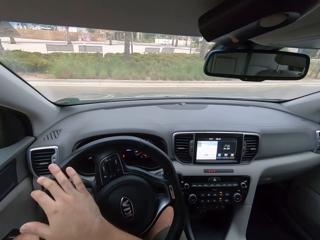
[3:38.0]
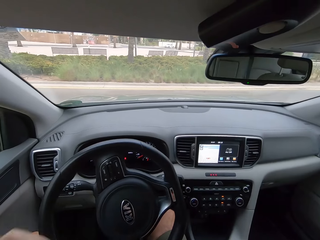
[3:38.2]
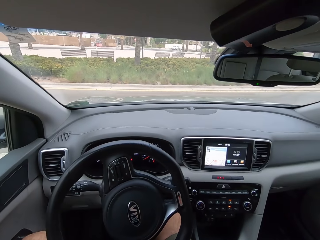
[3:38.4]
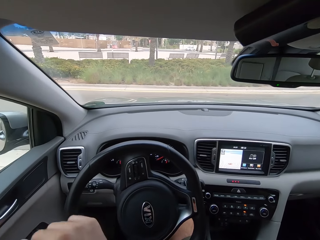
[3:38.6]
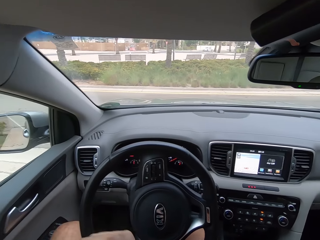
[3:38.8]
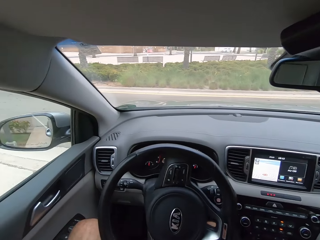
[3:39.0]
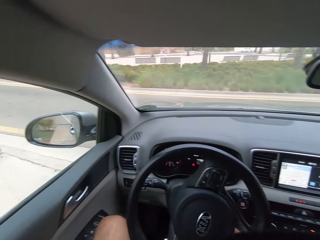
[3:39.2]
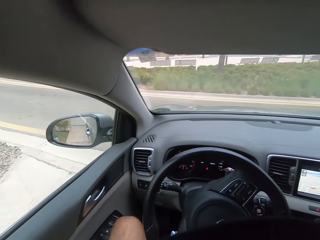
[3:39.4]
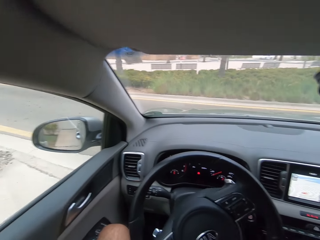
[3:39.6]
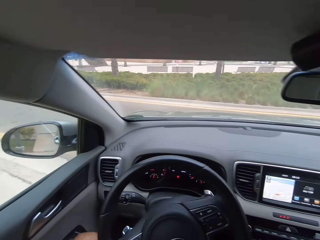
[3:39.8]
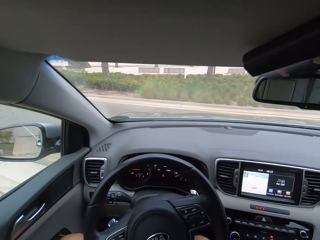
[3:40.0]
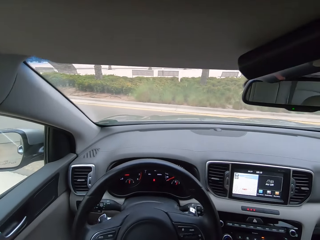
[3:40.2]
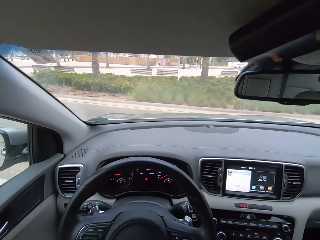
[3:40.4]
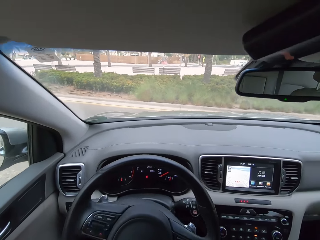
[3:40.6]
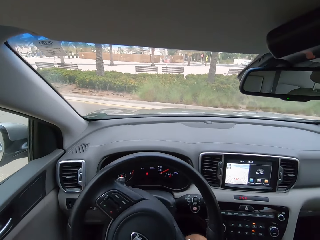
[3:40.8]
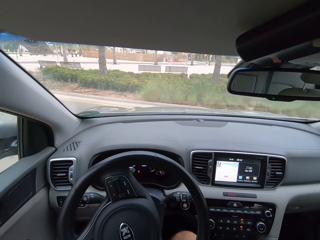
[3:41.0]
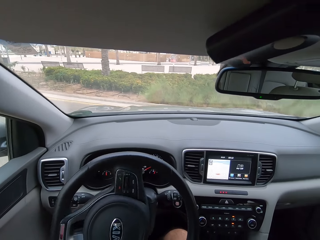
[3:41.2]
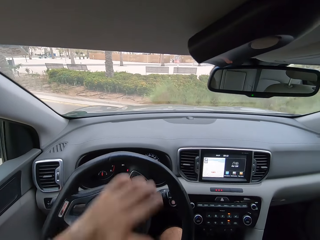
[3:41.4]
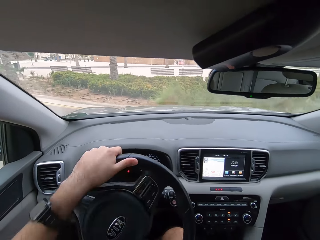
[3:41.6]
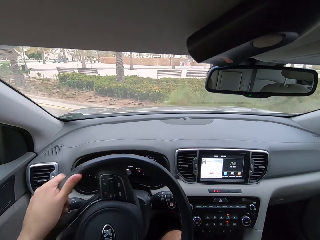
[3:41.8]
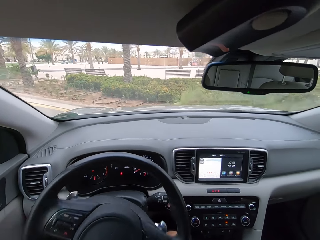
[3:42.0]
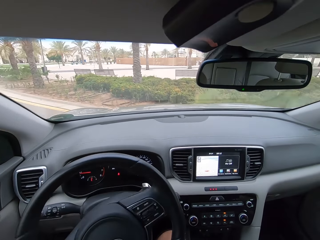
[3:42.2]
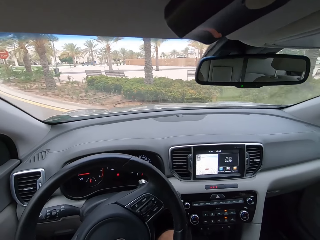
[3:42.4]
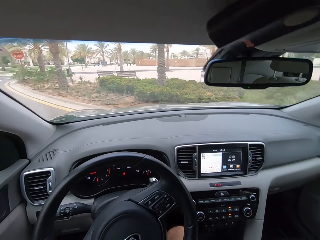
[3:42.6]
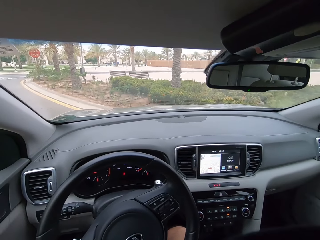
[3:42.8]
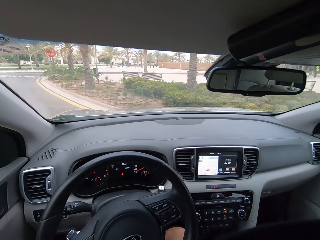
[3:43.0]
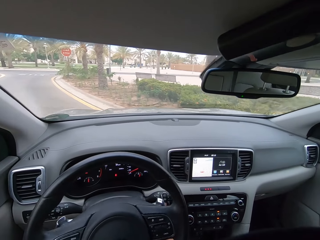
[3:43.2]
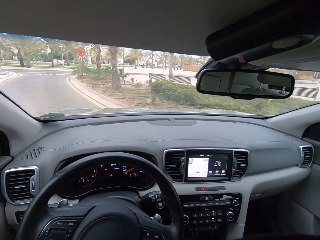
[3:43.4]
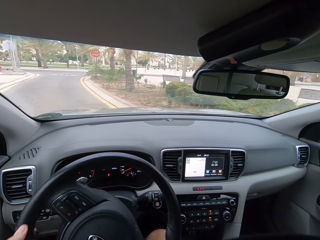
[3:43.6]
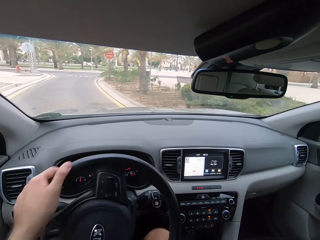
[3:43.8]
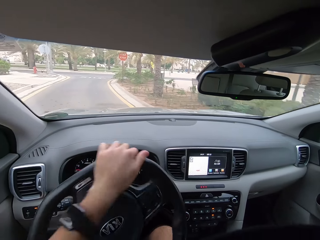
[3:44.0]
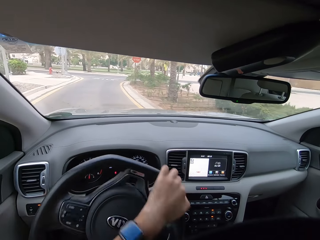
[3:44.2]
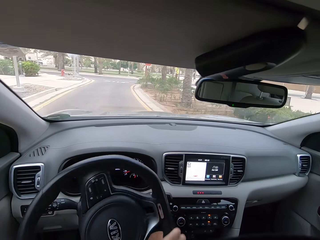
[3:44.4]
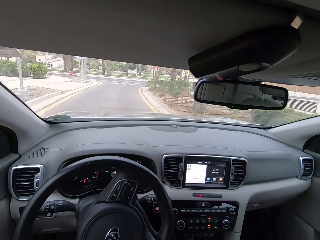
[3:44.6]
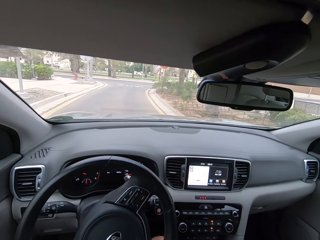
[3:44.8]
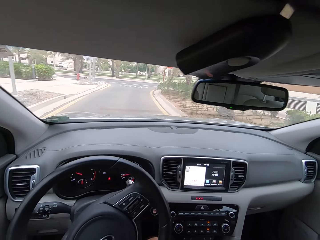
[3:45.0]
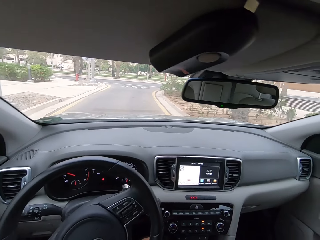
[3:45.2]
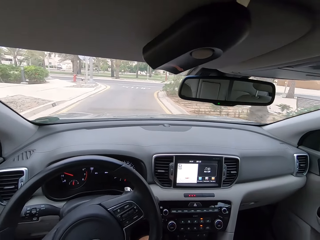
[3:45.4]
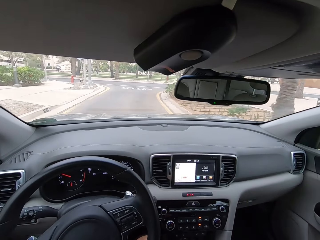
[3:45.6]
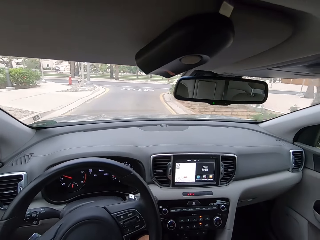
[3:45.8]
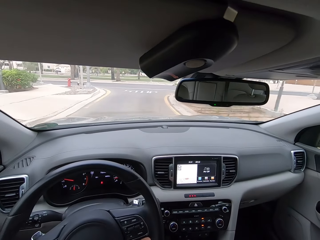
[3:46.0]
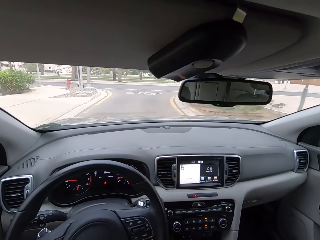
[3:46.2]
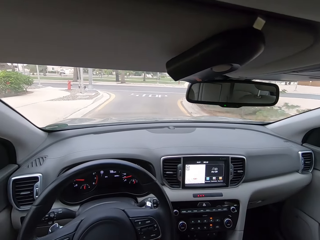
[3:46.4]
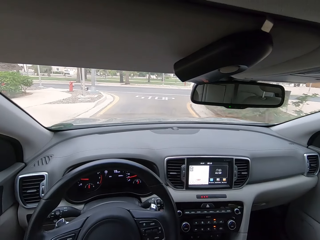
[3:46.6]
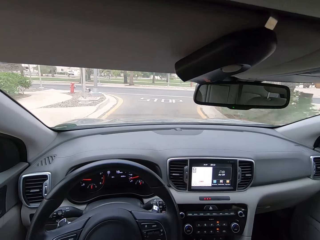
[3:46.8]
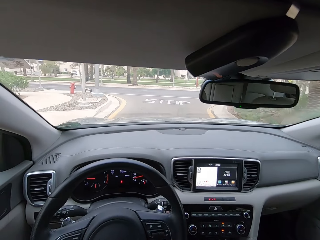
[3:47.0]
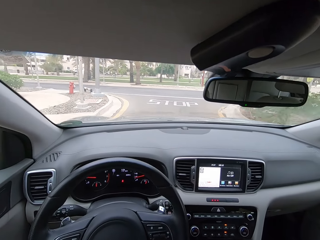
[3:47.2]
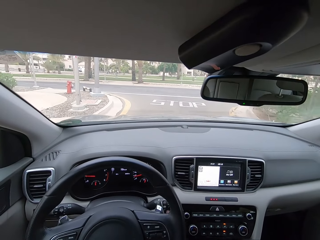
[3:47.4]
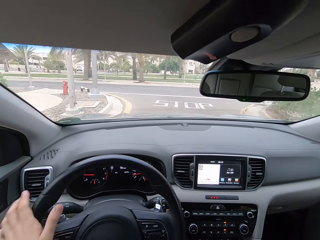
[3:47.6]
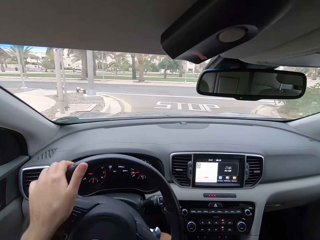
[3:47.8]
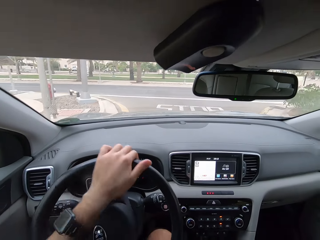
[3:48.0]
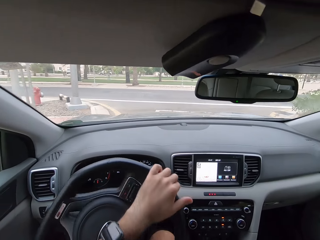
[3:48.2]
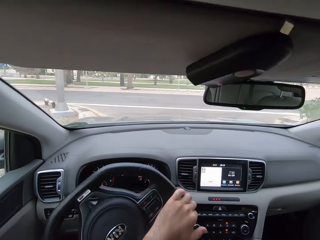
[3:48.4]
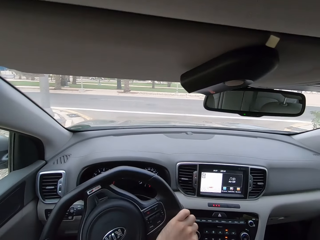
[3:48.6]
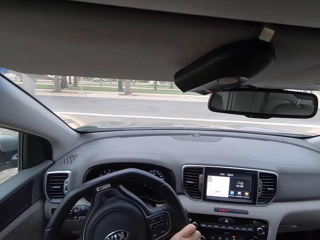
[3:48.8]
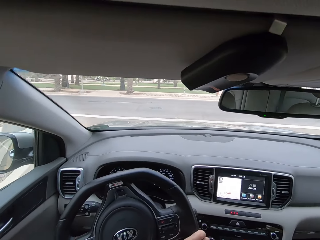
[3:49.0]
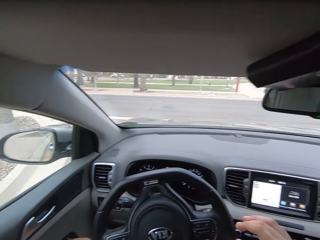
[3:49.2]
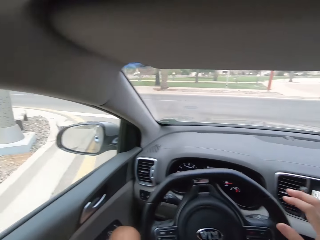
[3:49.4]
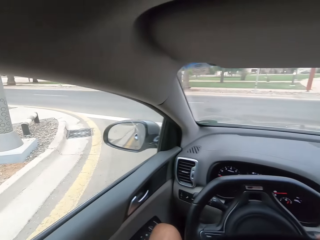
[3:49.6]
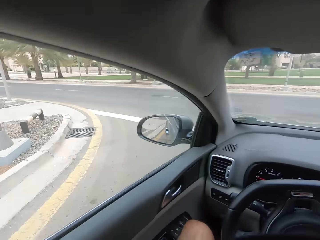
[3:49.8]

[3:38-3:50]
The camera wearer drives the car.

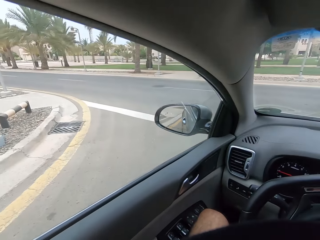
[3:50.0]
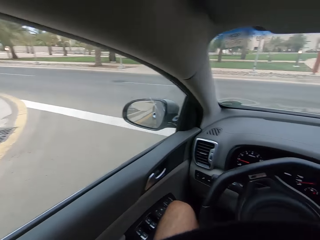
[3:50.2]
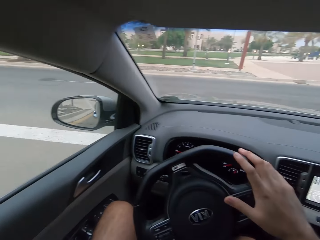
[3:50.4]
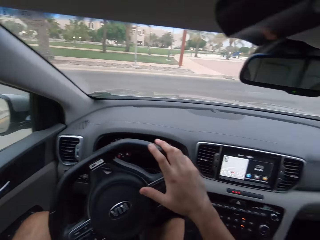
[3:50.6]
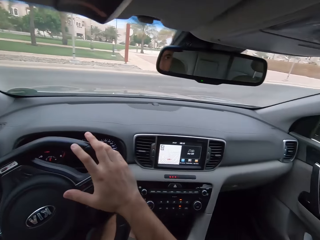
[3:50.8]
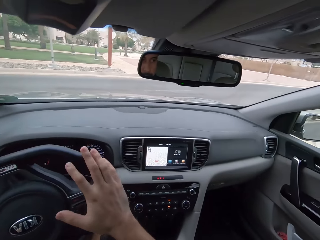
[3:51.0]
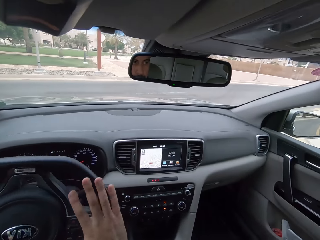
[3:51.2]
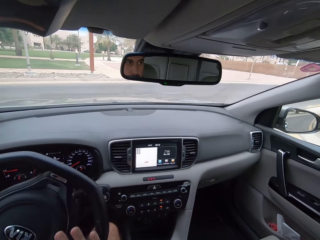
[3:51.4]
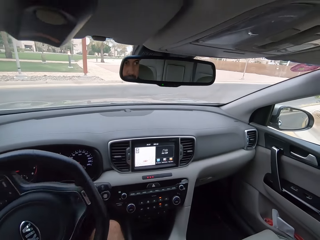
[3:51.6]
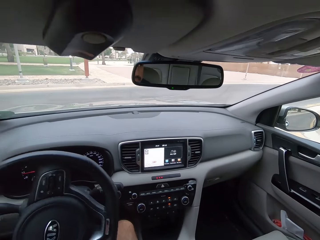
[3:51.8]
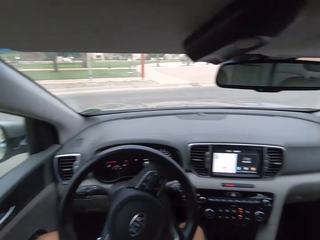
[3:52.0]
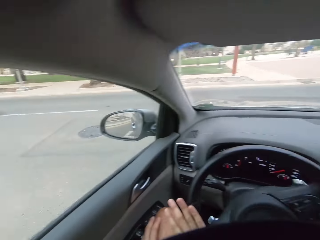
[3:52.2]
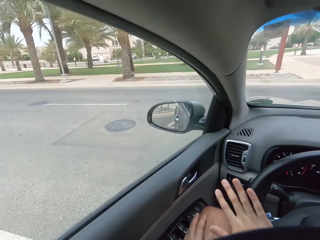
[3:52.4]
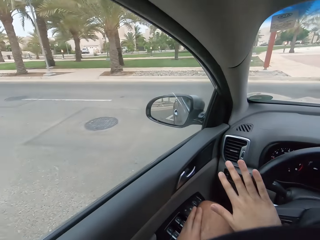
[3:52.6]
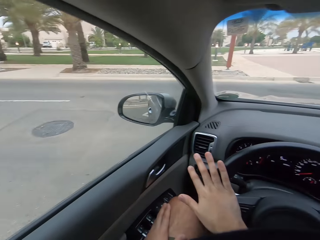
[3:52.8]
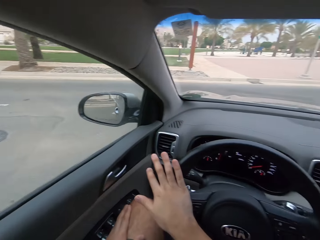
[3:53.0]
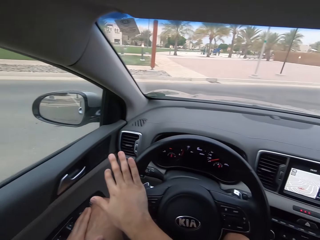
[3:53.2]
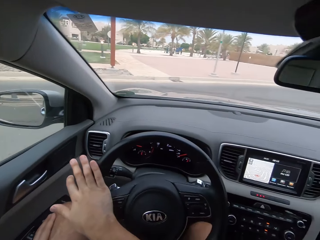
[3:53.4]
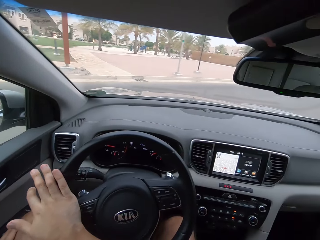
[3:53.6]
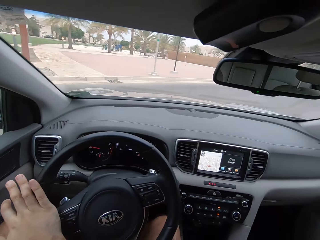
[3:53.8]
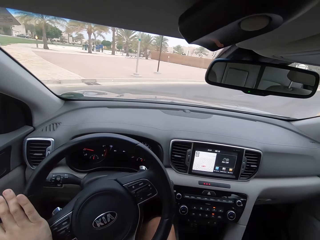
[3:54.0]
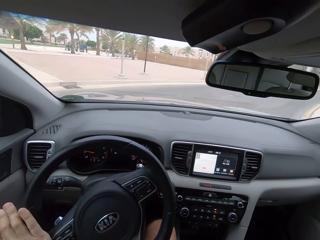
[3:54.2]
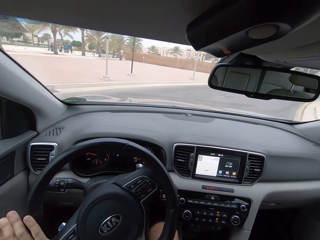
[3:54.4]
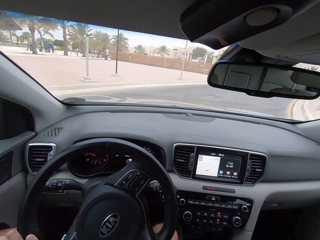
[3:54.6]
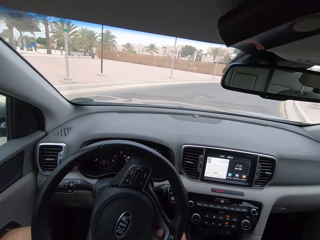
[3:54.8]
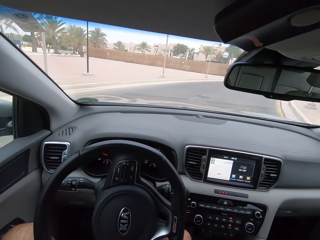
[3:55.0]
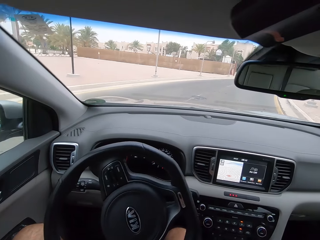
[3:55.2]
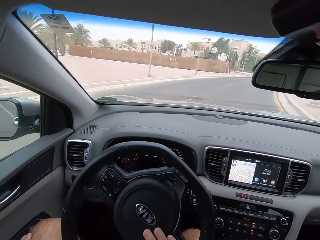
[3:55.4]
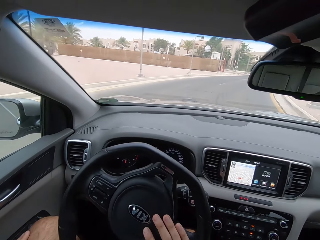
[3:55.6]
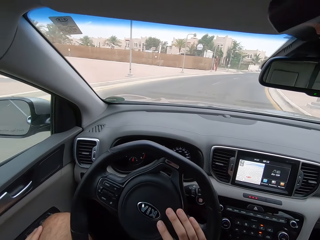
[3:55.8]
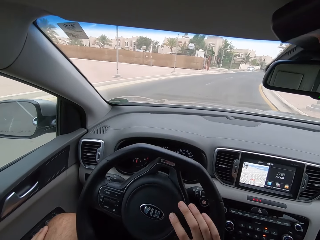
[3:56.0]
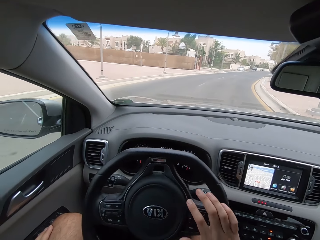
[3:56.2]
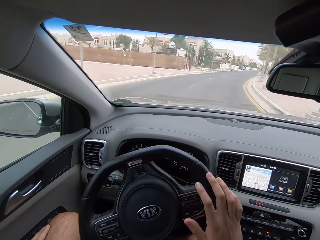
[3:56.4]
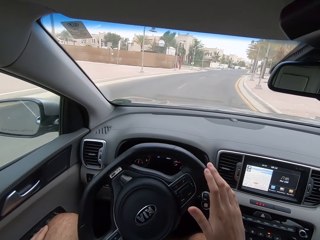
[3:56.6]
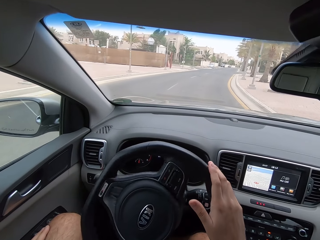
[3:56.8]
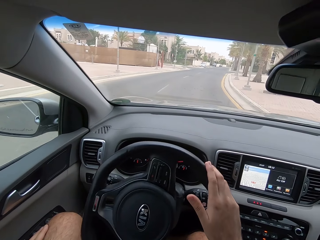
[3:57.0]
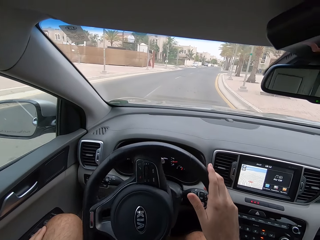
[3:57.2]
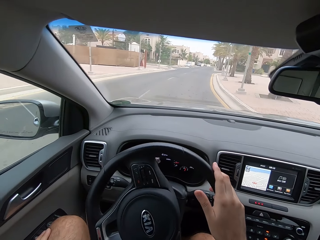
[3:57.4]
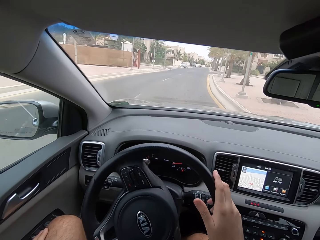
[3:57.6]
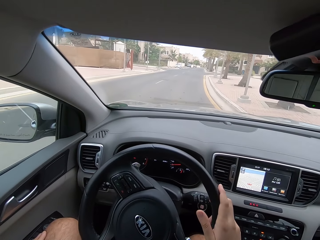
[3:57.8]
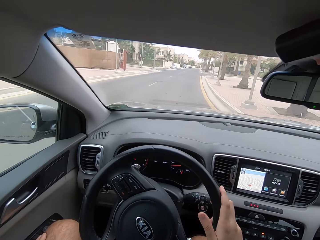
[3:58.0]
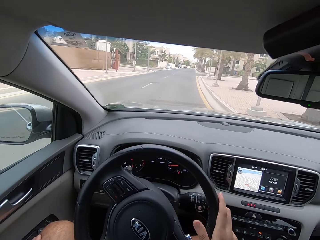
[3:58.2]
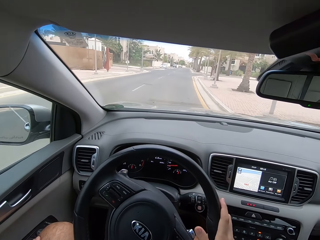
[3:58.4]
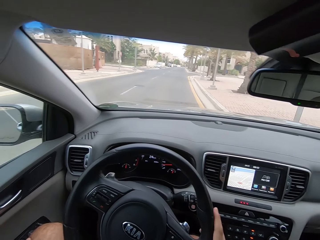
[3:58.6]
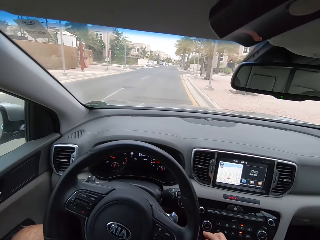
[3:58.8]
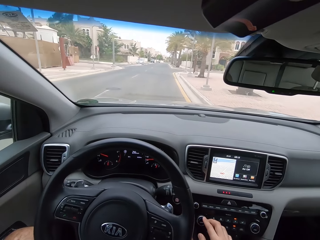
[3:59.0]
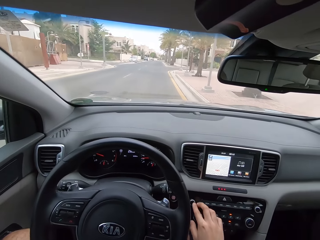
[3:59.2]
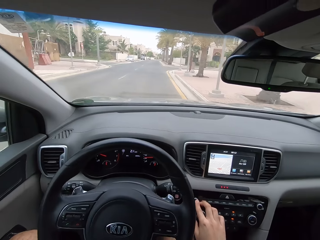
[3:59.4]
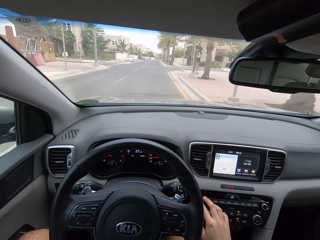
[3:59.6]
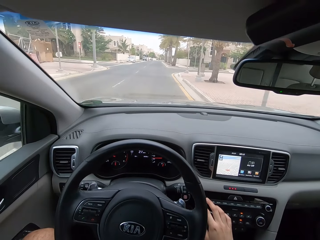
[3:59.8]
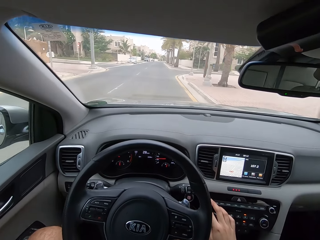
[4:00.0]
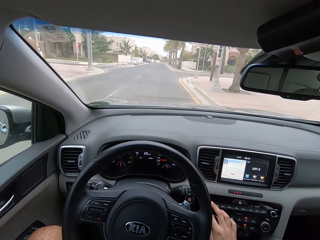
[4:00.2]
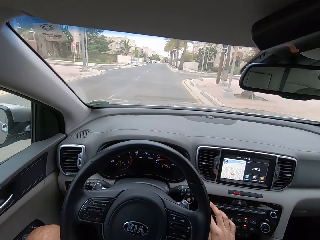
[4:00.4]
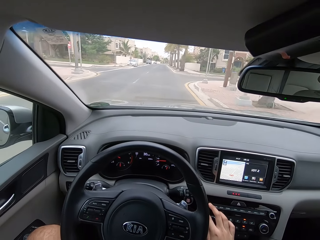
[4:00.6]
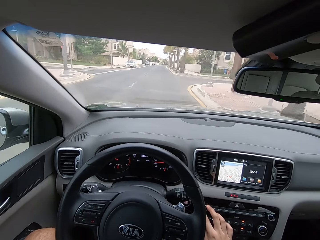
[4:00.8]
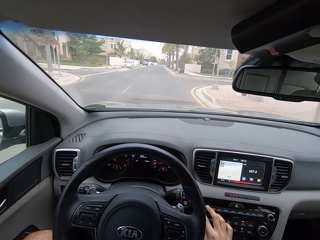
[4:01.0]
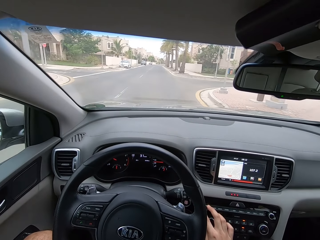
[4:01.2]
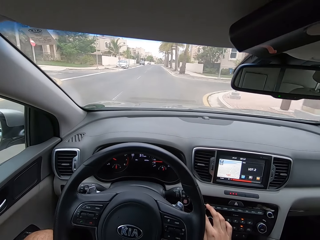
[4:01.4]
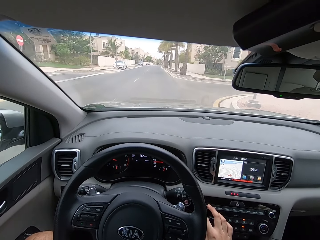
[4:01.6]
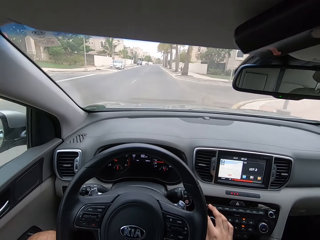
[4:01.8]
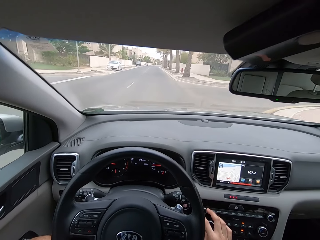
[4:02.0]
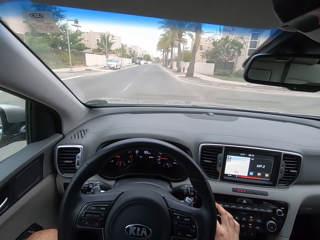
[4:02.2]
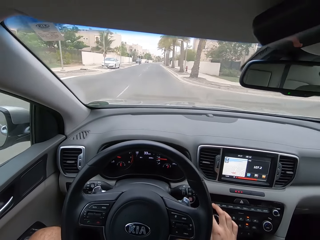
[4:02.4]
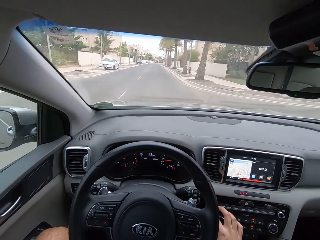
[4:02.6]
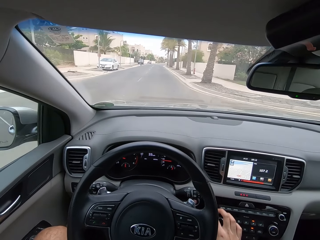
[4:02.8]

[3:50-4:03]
The camera wearer presses the car radio.
